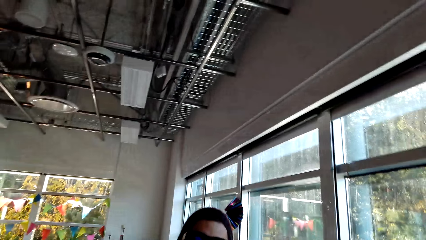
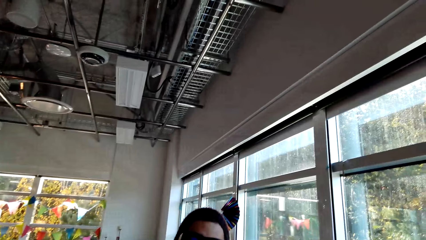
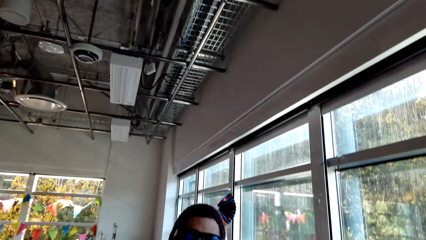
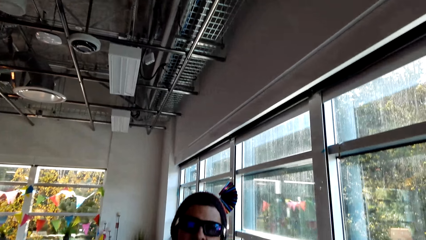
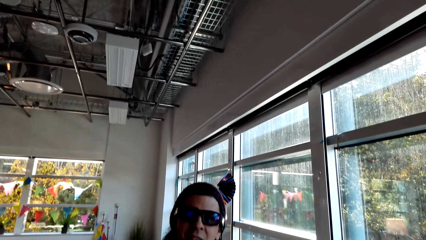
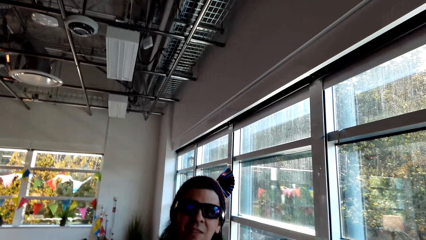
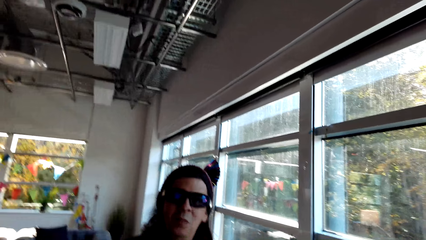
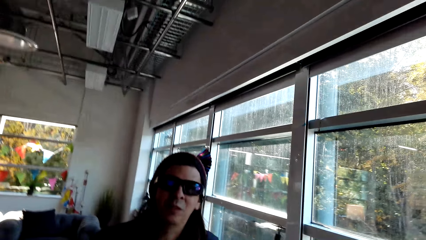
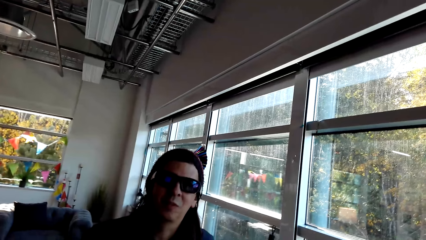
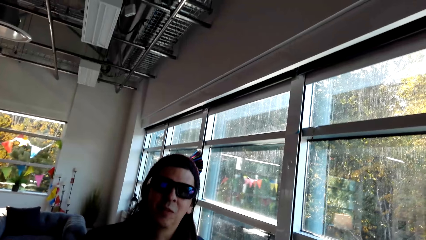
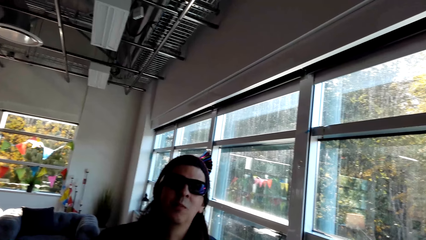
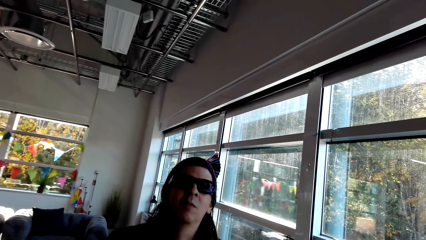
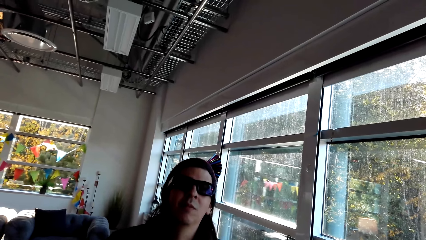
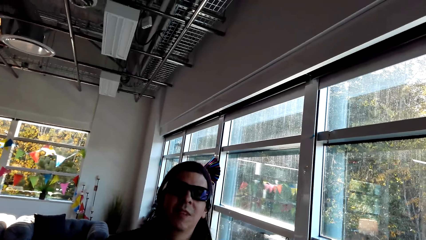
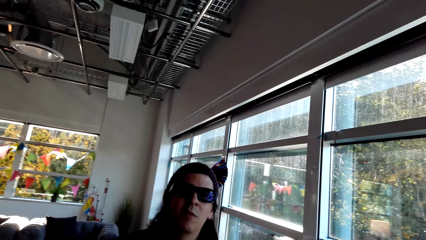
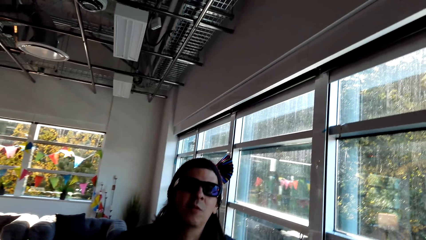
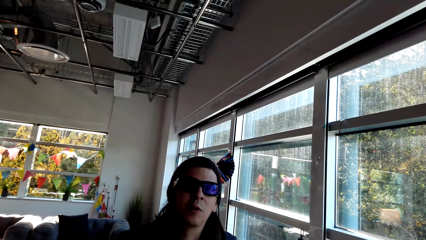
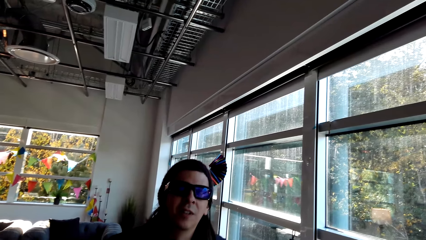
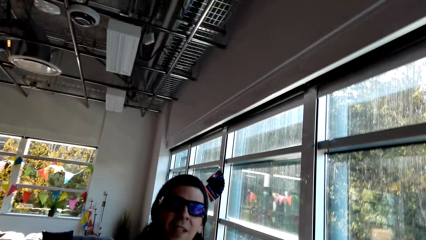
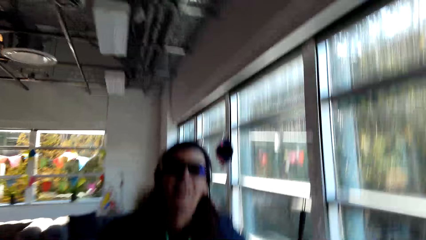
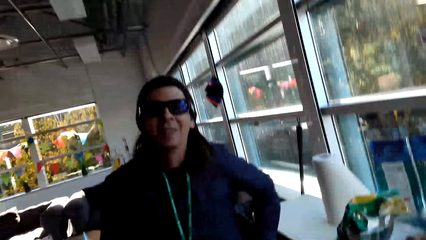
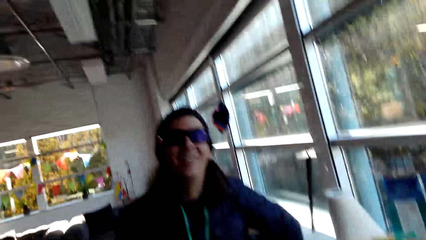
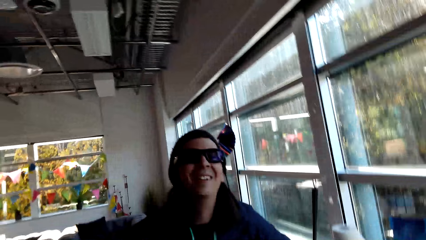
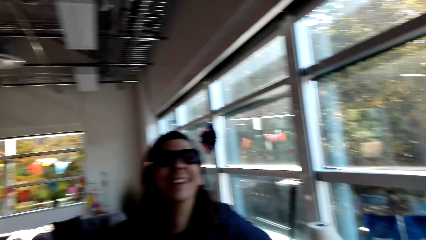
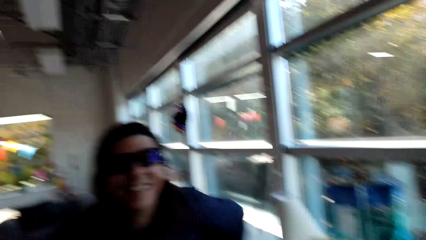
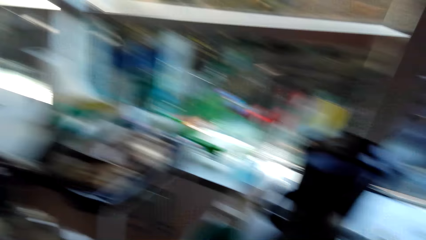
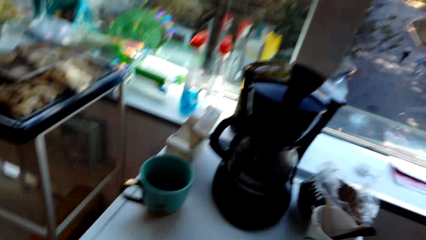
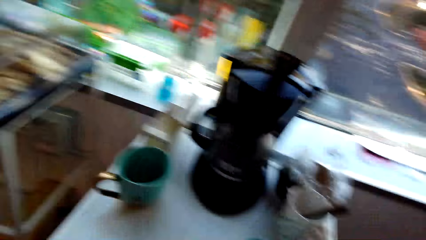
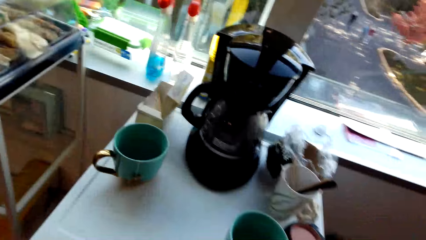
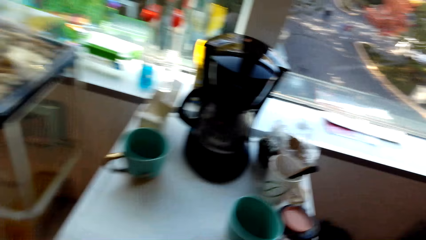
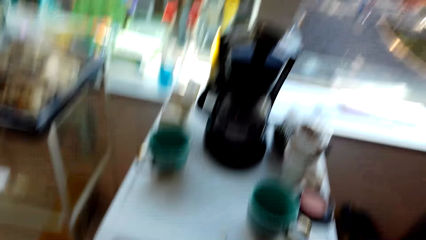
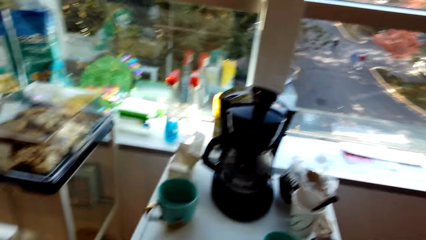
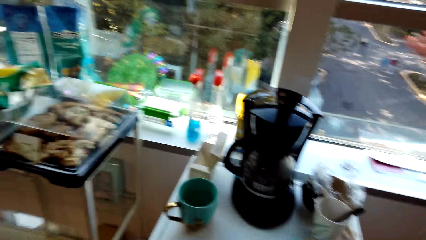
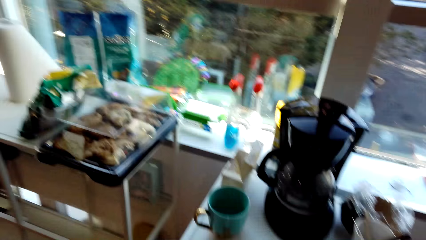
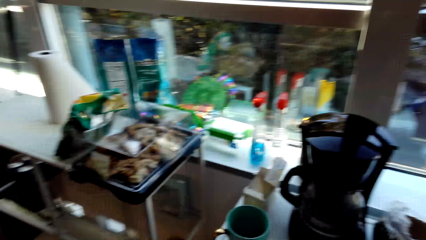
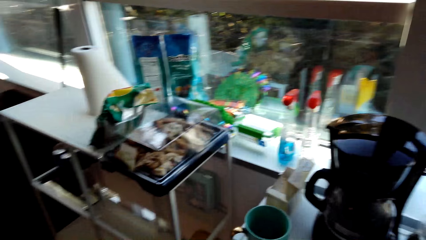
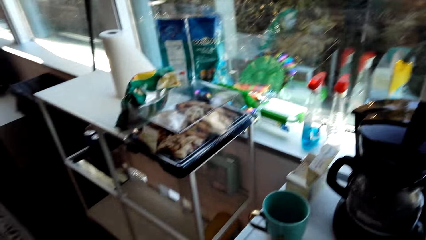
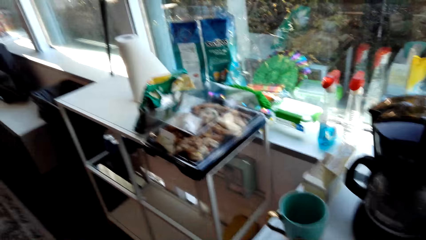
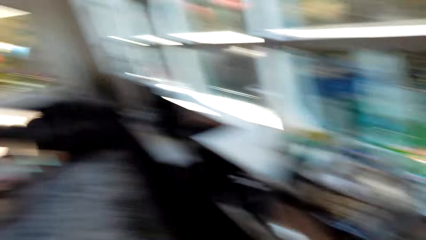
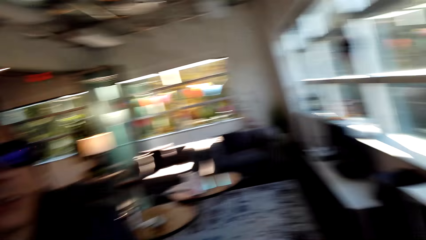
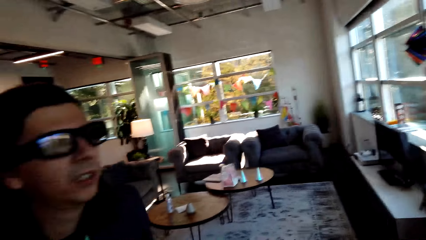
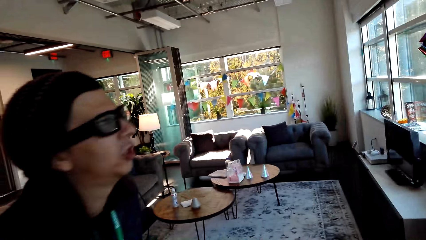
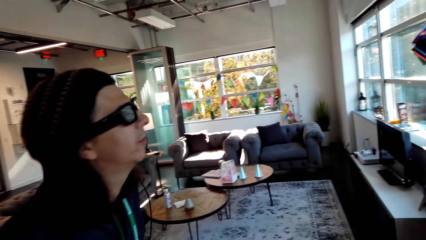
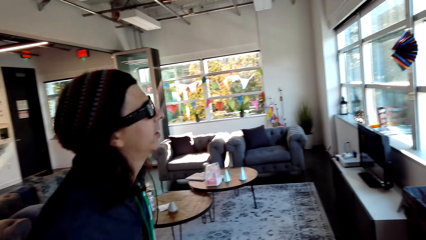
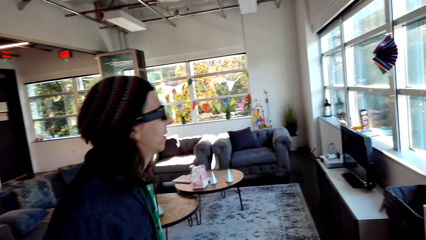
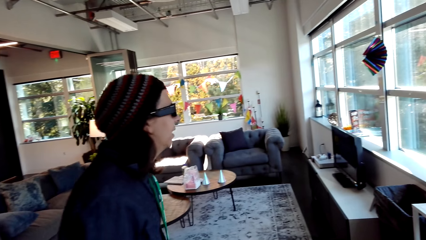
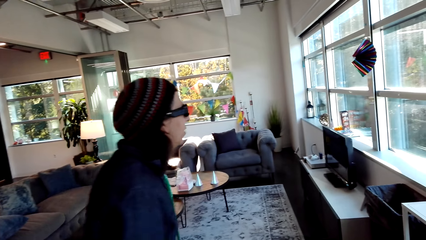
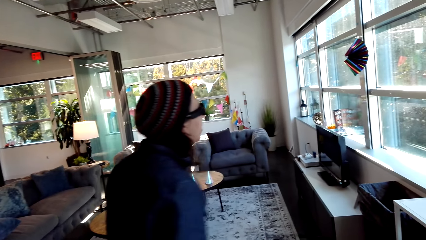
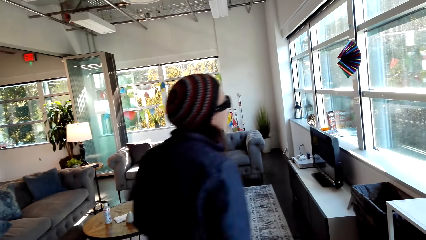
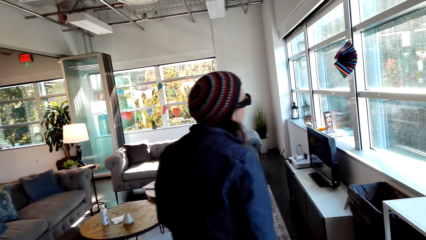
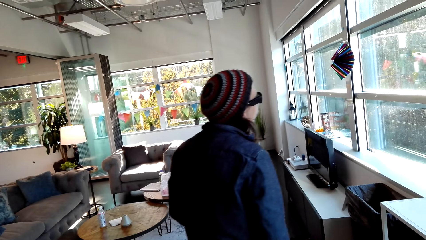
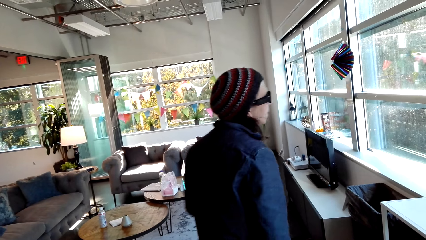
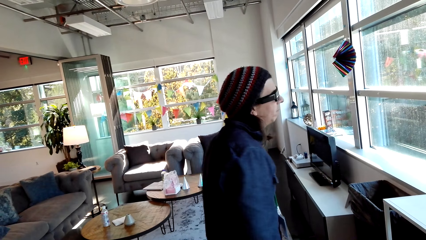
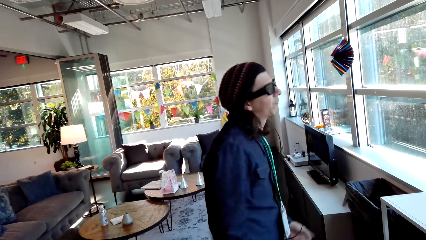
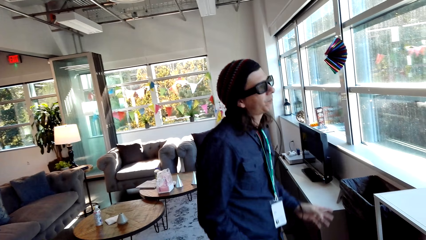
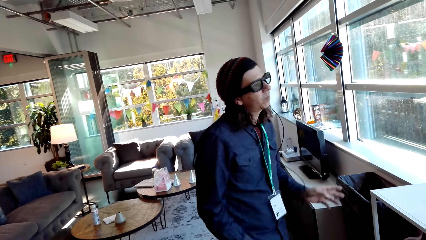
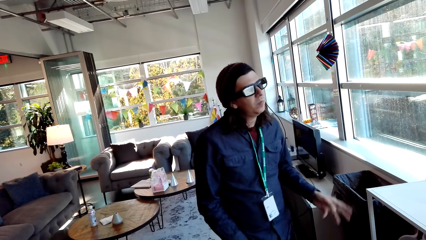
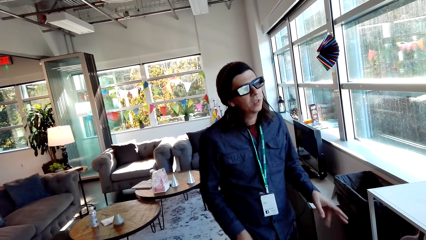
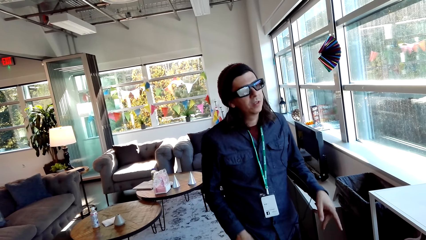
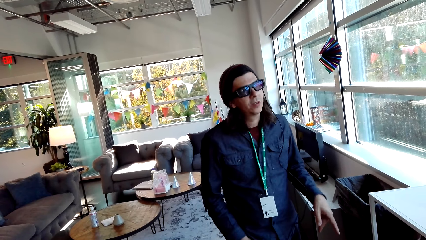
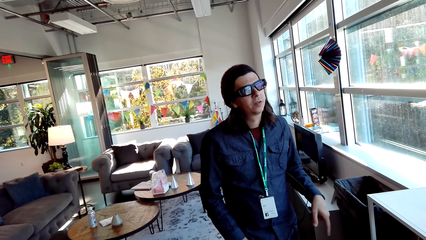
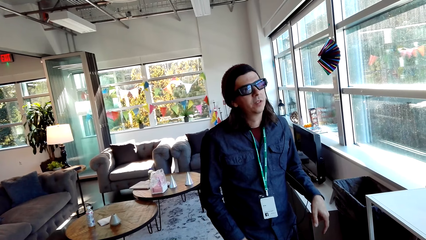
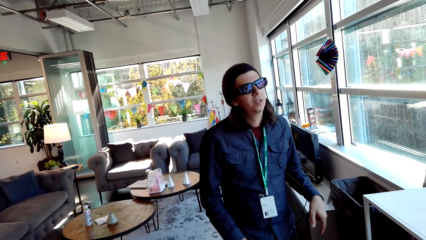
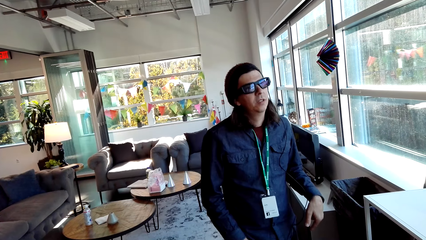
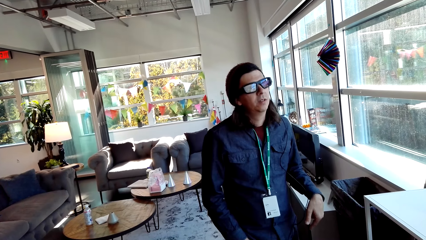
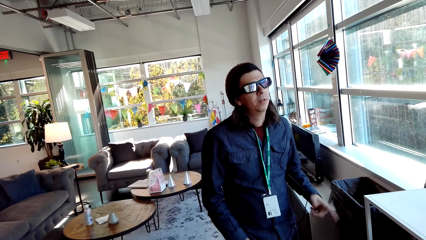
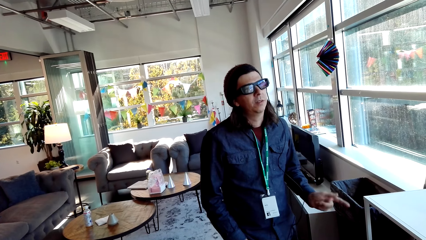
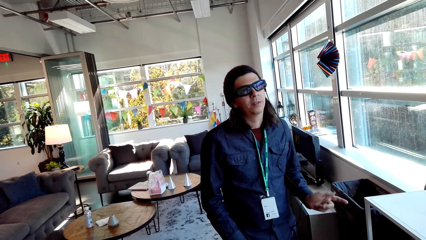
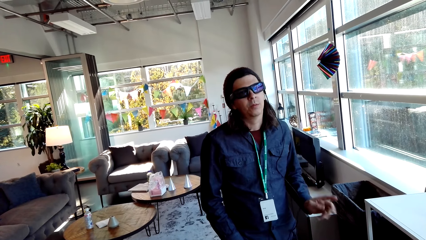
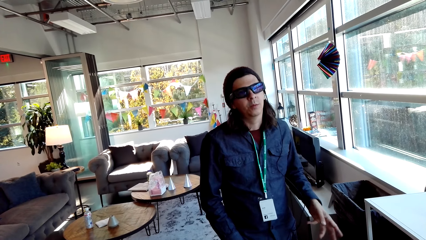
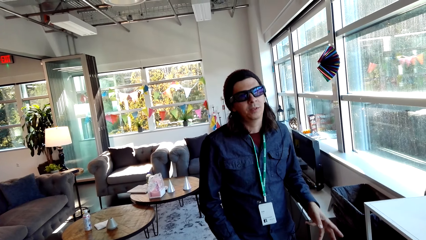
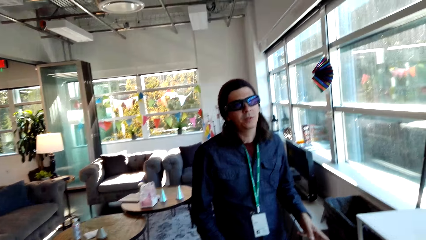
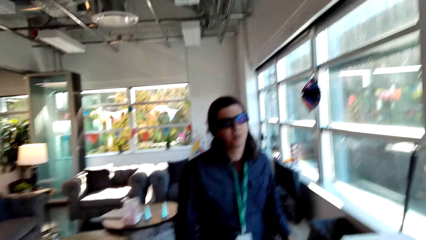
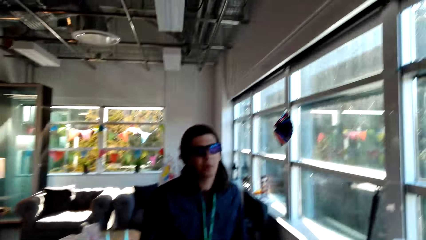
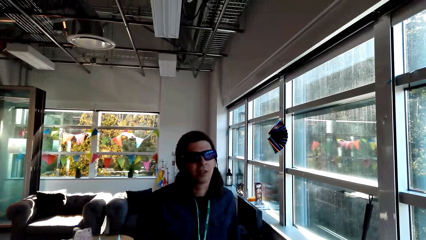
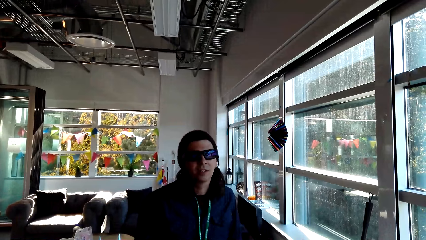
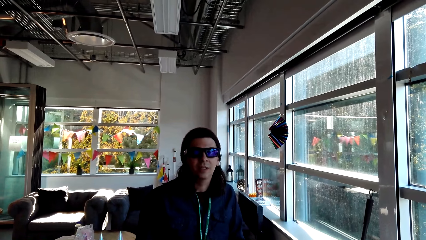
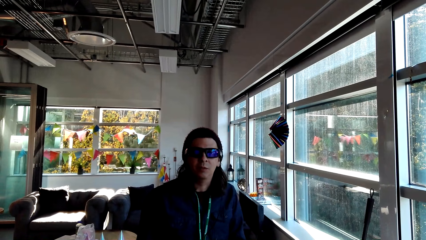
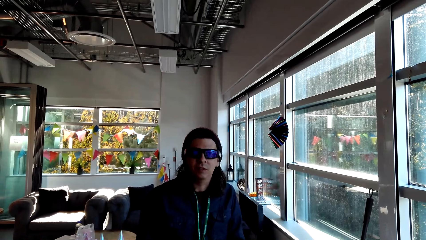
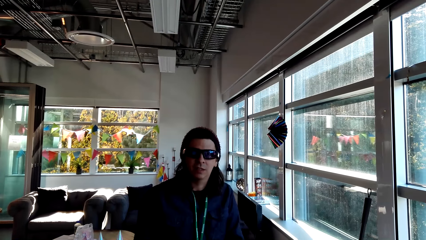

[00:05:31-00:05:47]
The camera wearer looks around. A man makes a step. The camera wearer converses with the man.
